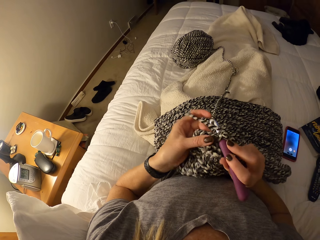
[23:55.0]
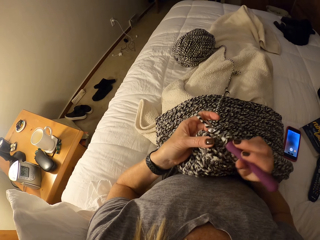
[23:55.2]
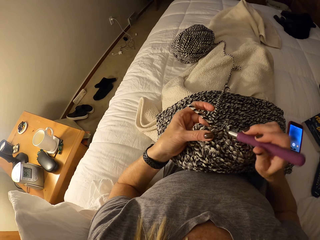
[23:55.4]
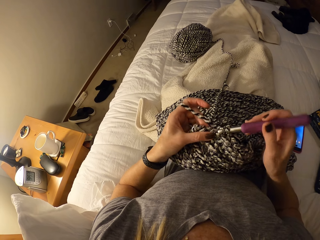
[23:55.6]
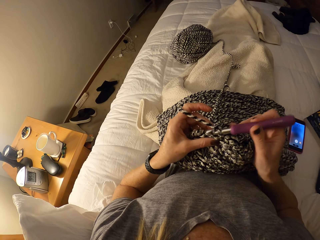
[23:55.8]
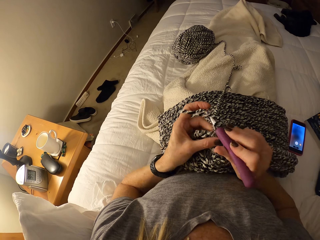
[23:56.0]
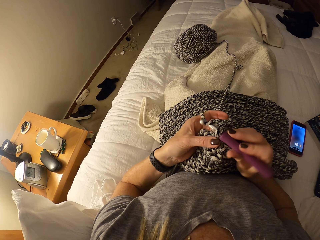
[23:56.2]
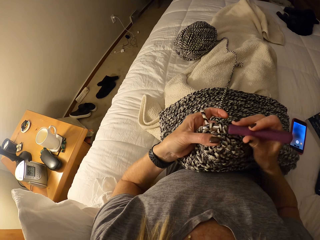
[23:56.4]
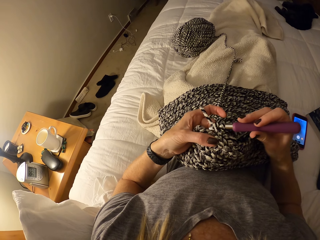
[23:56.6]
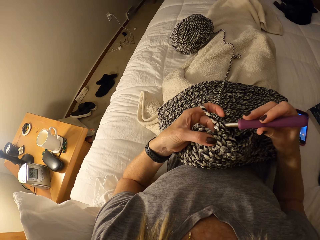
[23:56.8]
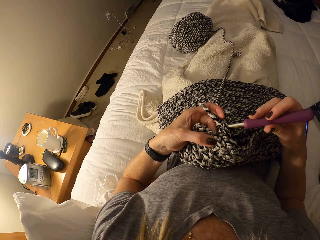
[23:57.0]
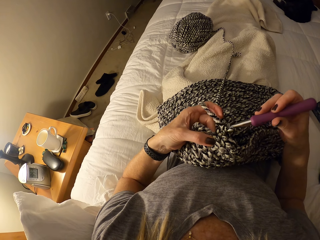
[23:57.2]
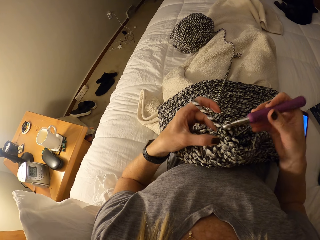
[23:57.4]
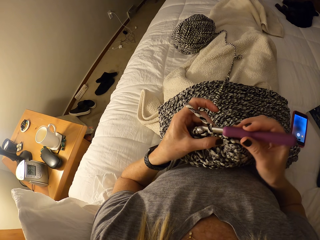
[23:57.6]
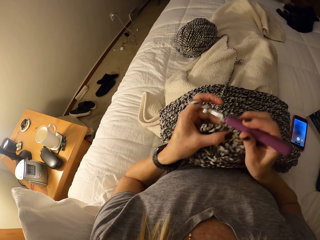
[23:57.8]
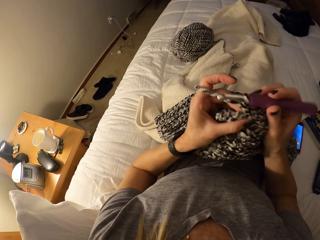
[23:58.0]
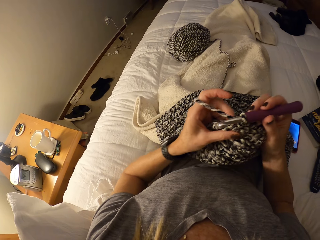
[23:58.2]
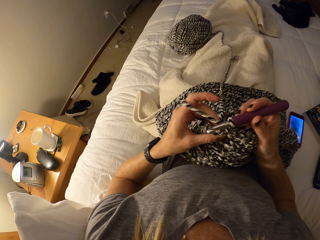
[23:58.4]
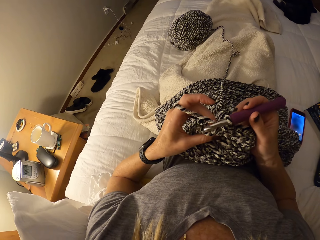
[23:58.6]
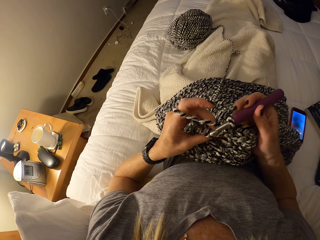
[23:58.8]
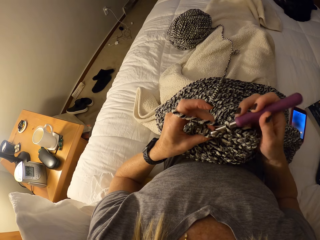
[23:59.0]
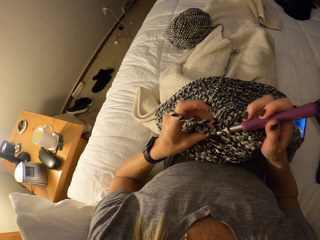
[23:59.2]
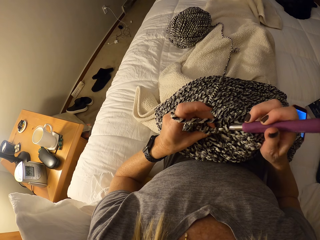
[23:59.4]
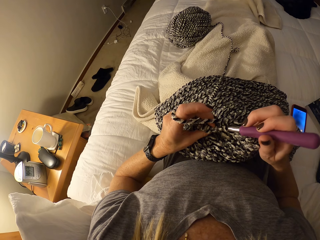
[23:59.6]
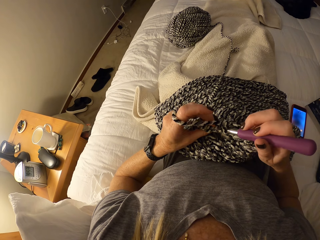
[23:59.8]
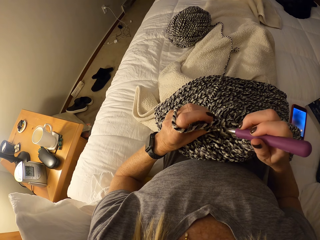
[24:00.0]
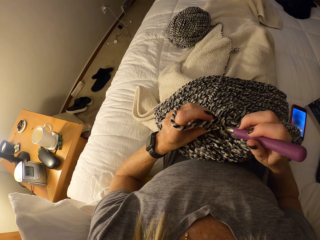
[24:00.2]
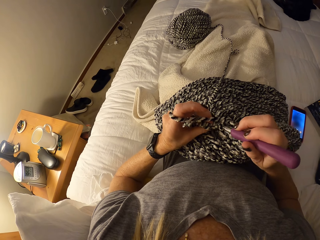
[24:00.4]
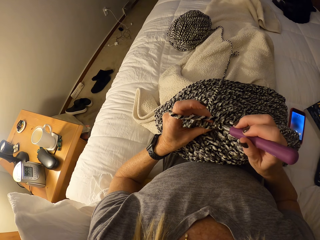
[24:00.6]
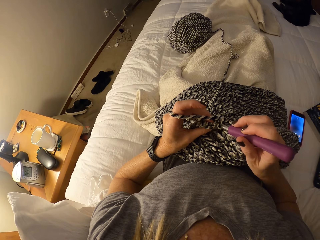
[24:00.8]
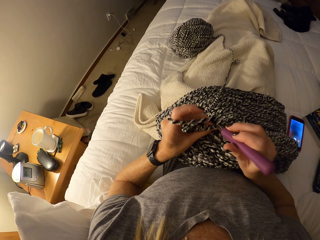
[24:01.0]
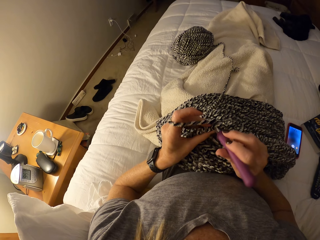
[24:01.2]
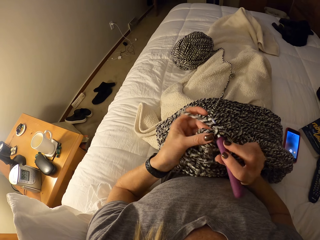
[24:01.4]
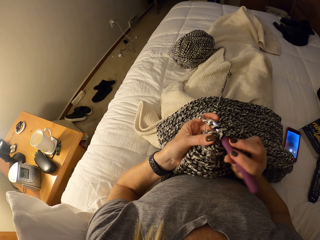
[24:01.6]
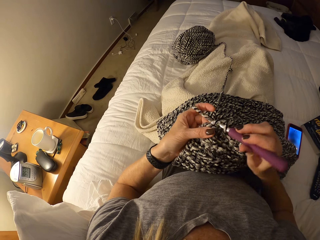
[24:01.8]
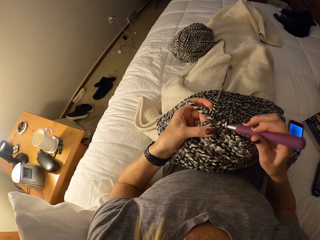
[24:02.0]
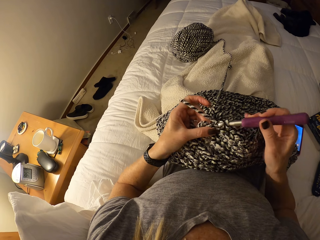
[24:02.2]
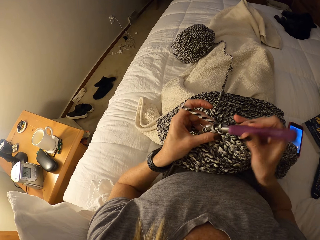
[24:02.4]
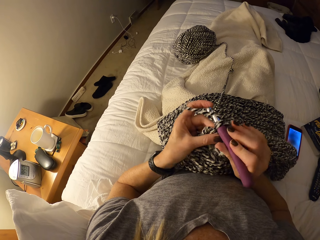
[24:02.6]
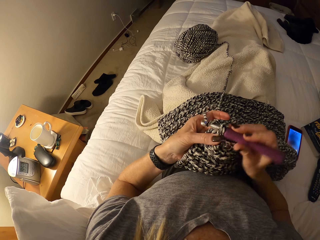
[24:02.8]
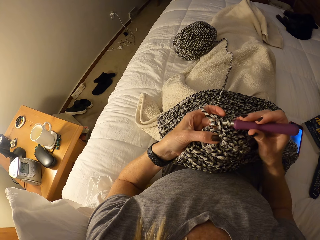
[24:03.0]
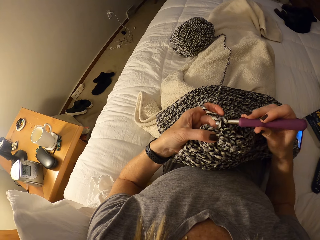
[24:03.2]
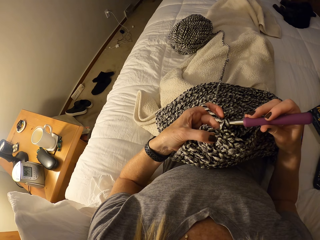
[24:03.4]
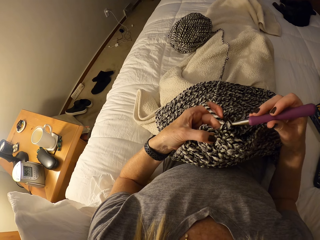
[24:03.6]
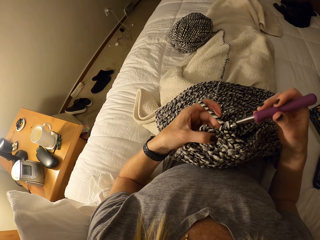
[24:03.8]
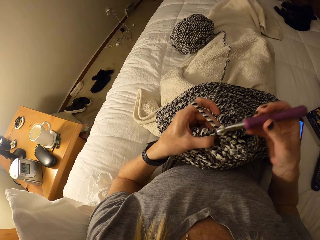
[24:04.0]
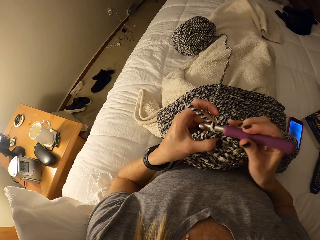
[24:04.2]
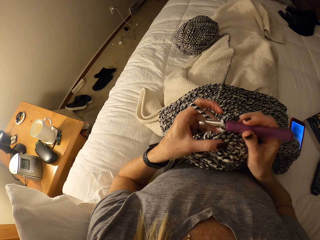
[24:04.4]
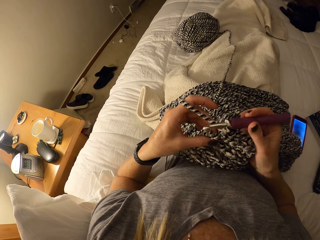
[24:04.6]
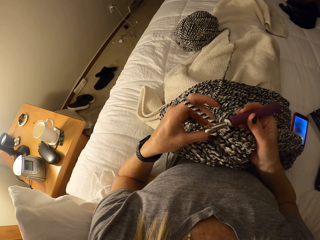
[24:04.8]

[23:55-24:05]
The camera wearer knits the fabric. They knit the fabric again.

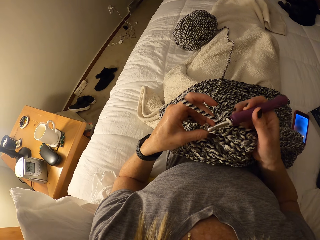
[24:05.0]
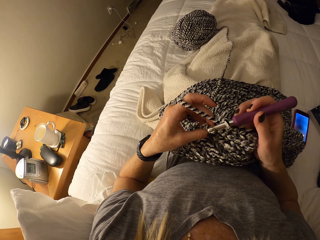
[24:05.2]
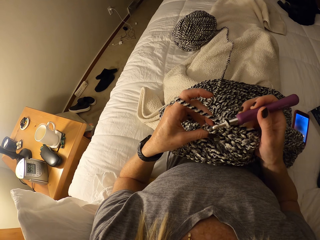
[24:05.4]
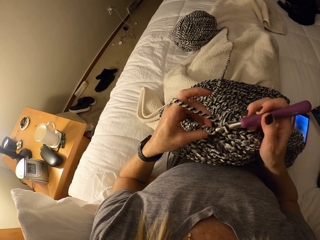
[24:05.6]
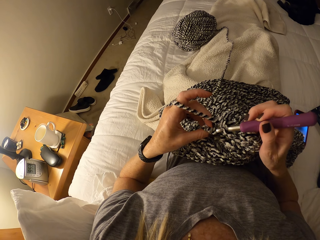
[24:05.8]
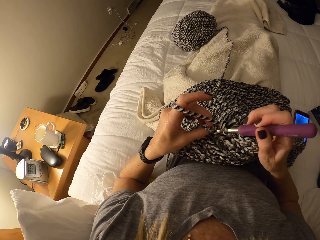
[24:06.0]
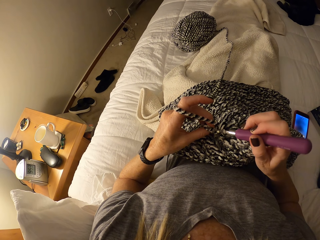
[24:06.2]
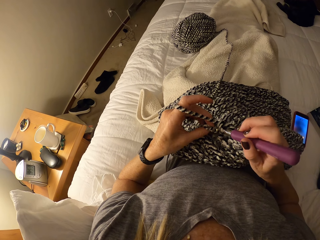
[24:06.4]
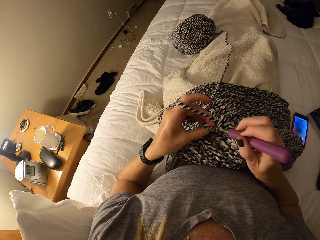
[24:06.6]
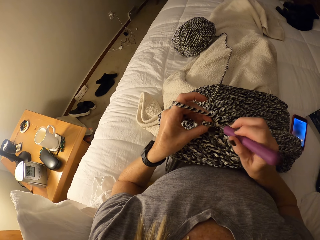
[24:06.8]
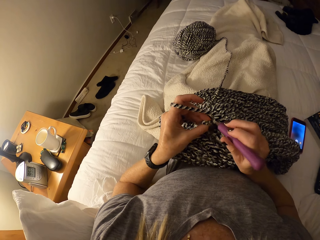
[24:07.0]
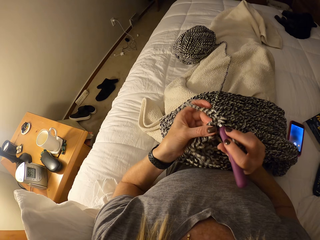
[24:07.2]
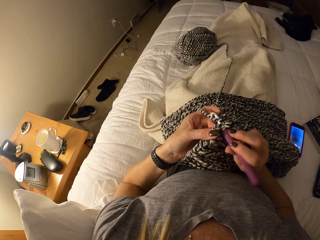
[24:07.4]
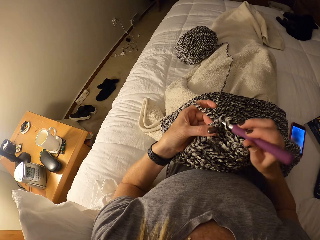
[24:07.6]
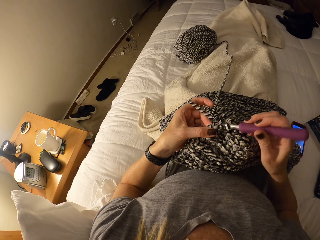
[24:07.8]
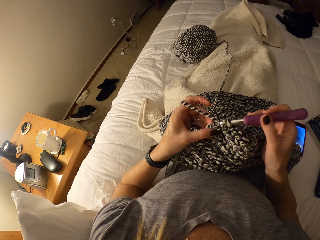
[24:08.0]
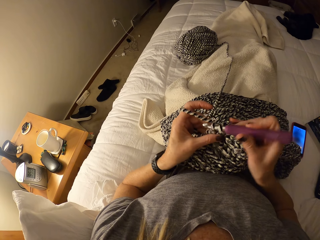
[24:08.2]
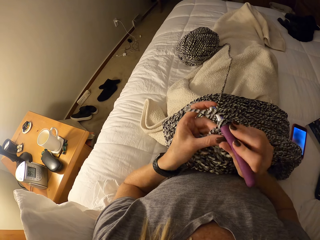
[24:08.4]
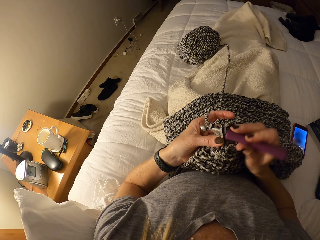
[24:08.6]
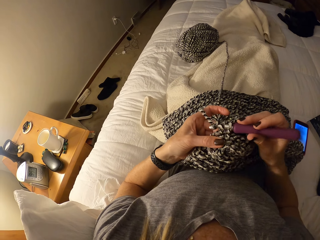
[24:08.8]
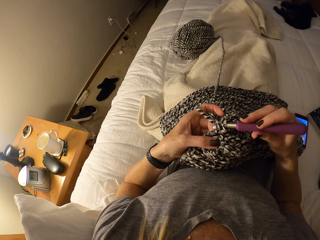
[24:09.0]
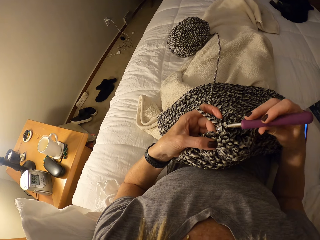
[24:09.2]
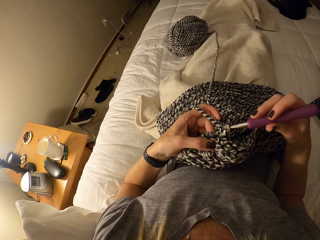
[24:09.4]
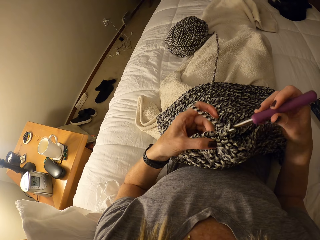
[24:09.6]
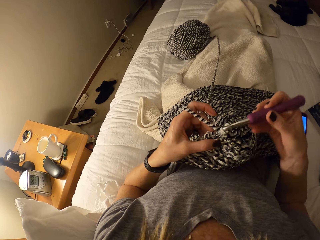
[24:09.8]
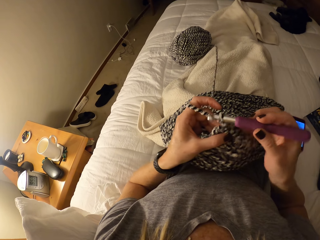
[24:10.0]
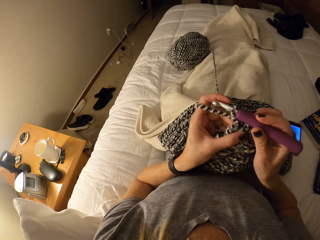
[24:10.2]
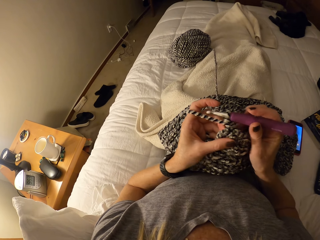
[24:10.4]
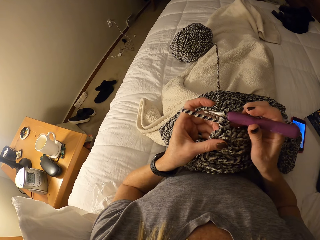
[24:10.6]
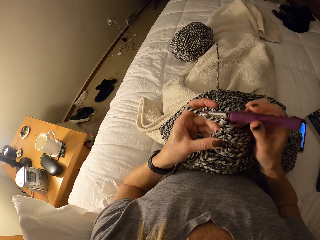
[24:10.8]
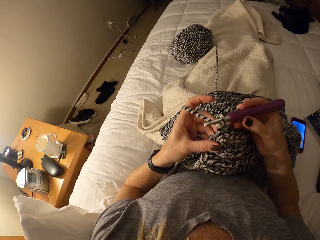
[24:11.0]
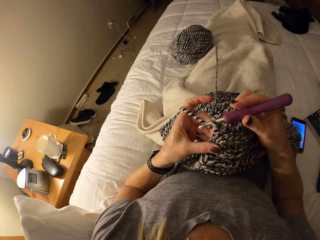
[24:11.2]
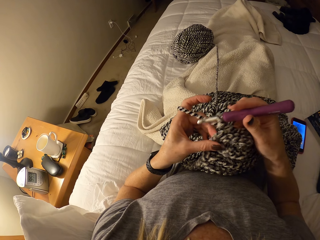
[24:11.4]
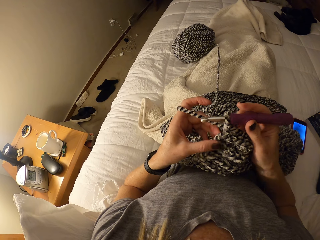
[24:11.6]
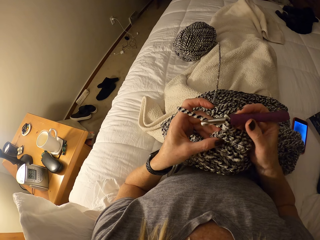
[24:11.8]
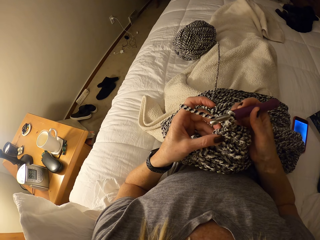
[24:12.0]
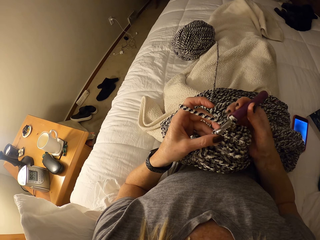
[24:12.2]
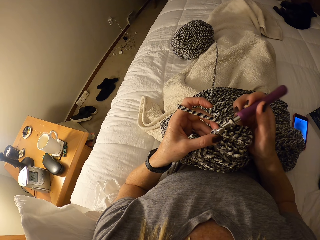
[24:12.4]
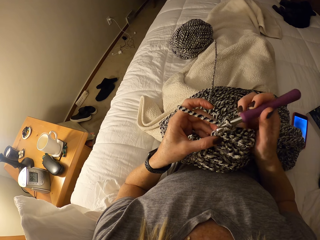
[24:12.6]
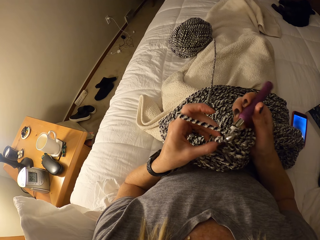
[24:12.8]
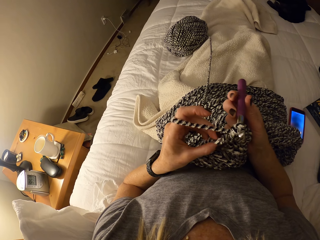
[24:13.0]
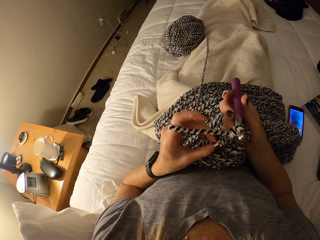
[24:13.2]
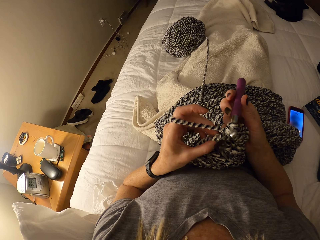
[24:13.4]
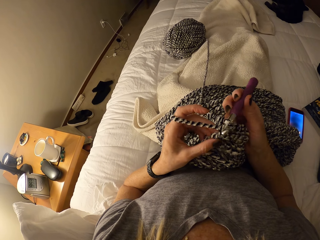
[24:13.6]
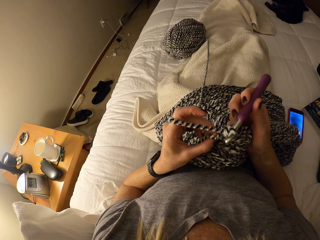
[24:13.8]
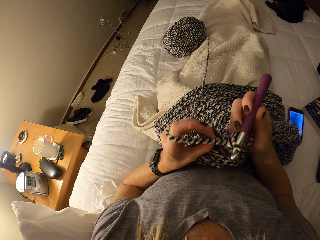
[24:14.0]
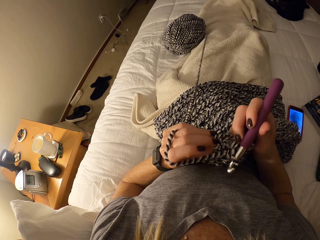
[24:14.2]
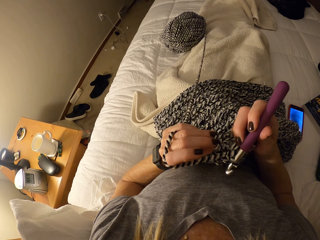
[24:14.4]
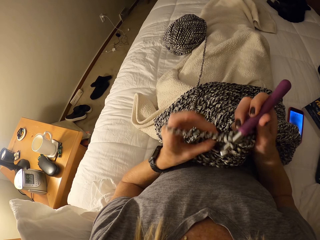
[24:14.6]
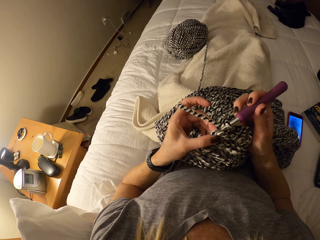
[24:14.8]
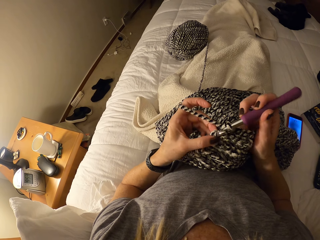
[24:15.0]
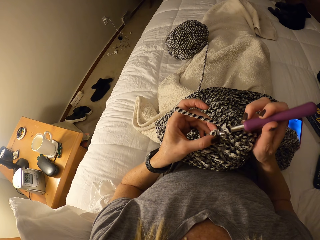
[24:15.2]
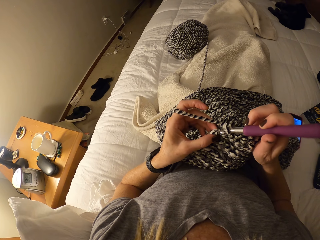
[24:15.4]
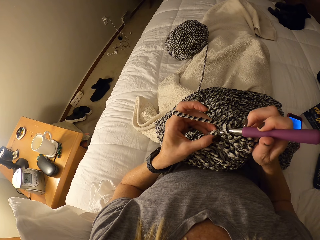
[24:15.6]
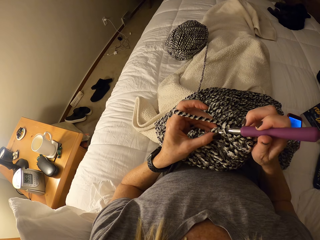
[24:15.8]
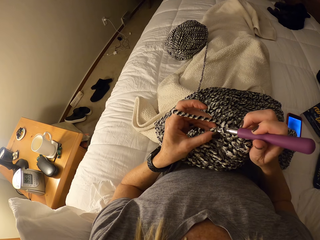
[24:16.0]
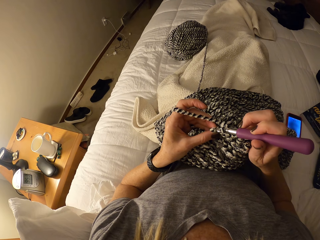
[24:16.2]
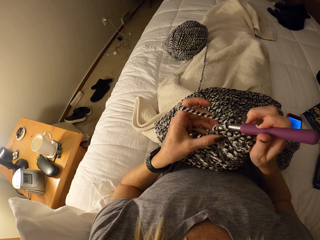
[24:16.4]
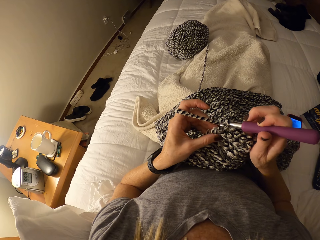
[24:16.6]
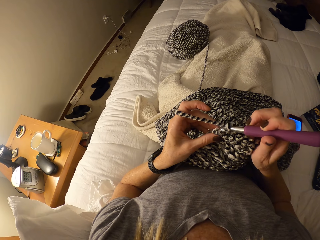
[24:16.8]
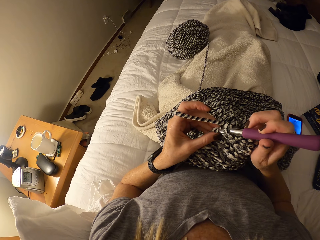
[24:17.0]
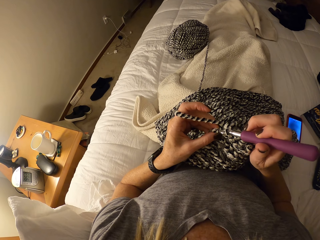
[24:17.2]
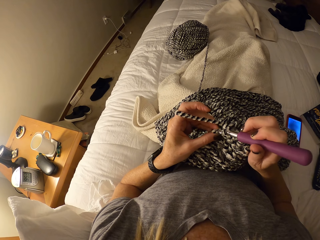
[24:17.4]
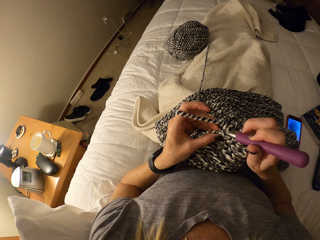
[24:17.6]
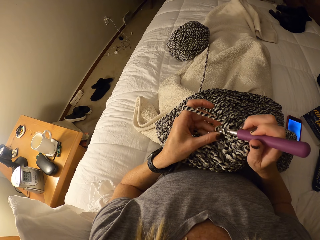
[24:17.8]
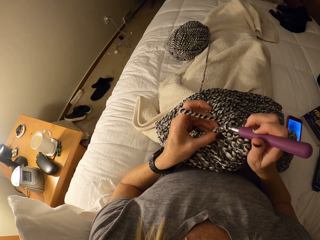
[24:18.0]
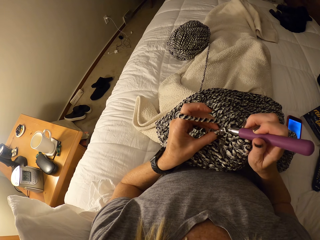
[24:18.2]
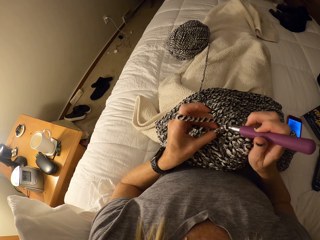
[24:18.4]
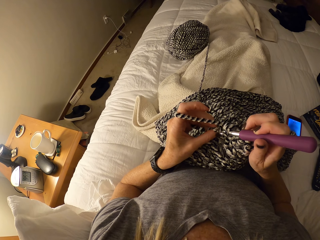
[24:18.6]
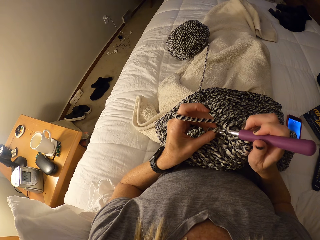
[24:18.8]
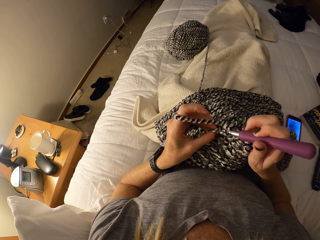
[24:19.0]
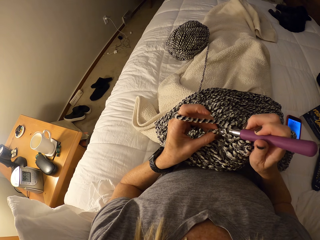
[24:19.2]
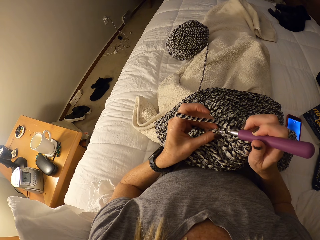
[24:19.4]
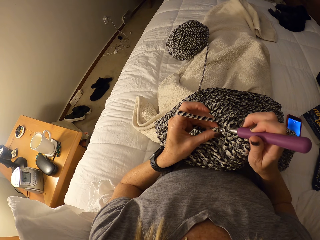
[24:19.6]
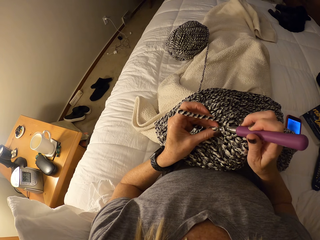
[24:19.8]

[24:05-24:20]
The camera wearer knits the fabric. They turn the fabric. They check the fabric.
